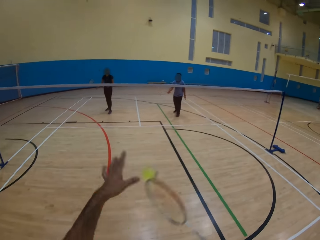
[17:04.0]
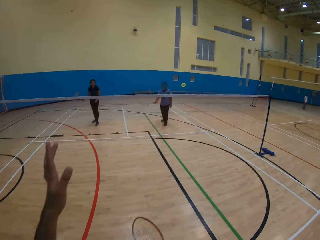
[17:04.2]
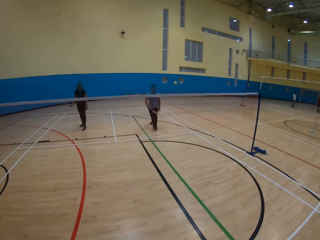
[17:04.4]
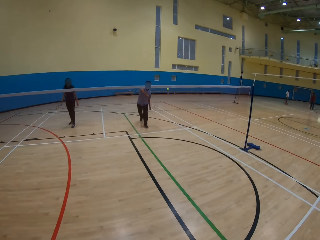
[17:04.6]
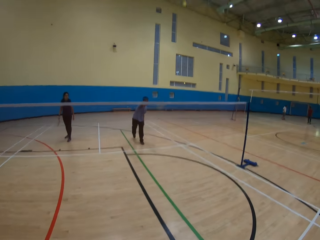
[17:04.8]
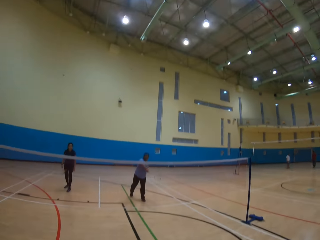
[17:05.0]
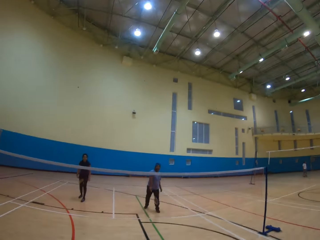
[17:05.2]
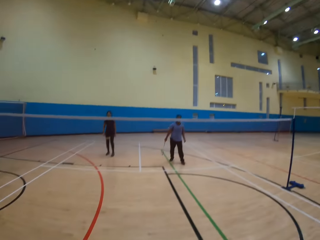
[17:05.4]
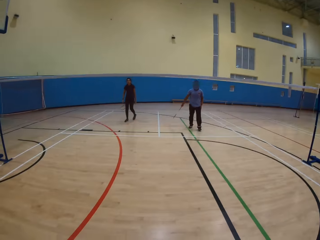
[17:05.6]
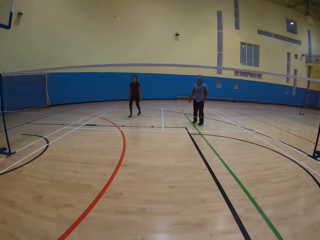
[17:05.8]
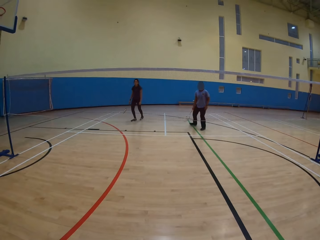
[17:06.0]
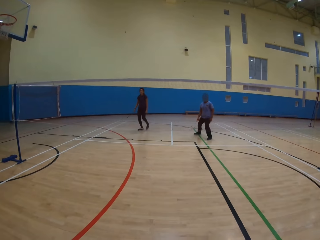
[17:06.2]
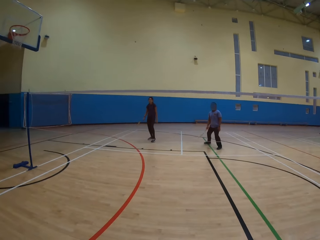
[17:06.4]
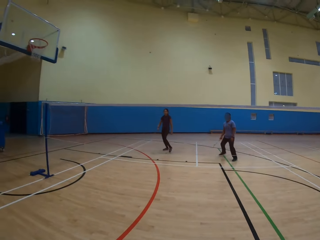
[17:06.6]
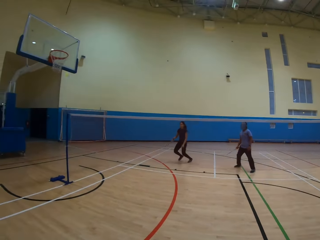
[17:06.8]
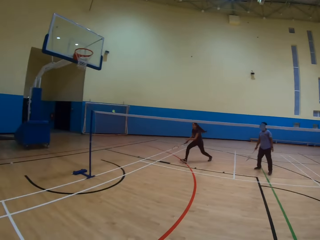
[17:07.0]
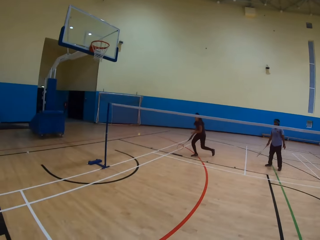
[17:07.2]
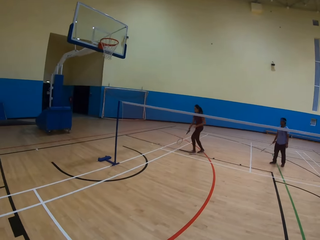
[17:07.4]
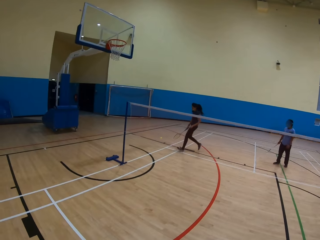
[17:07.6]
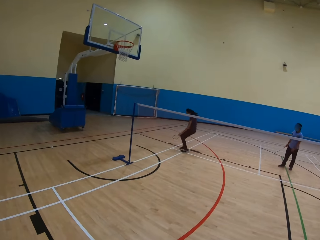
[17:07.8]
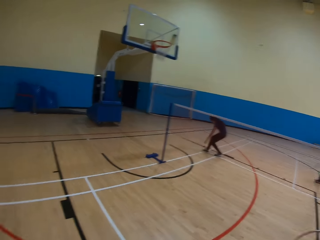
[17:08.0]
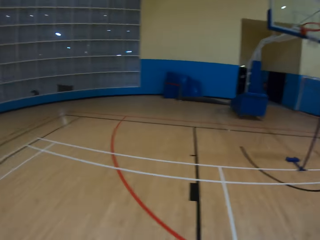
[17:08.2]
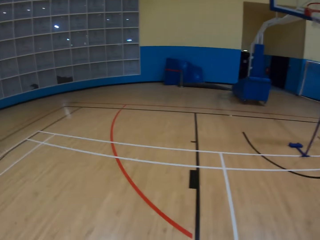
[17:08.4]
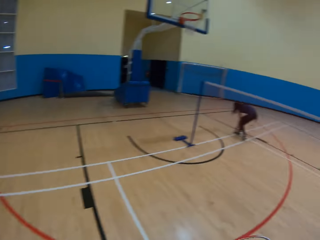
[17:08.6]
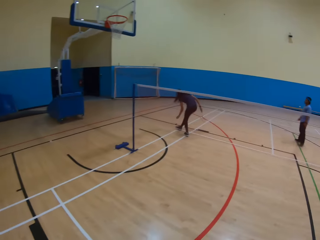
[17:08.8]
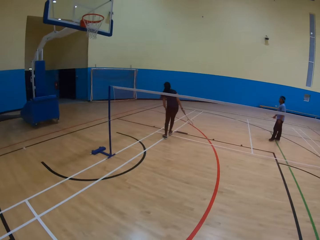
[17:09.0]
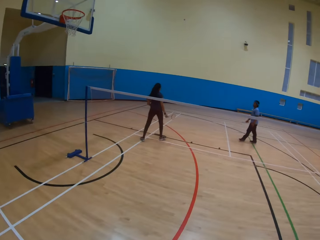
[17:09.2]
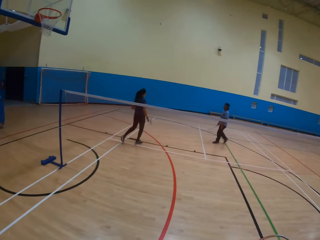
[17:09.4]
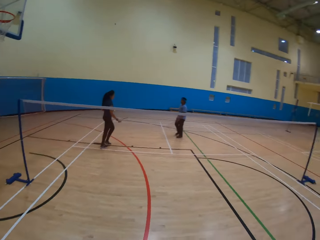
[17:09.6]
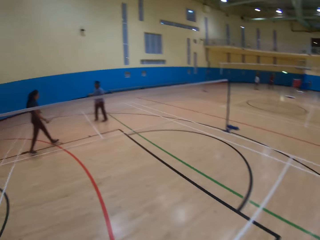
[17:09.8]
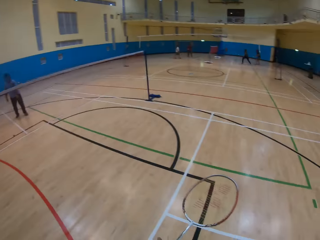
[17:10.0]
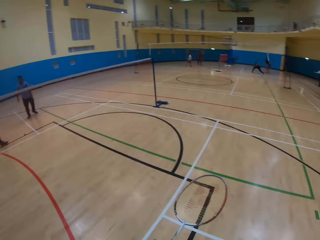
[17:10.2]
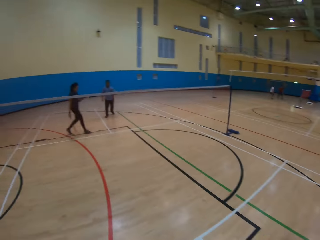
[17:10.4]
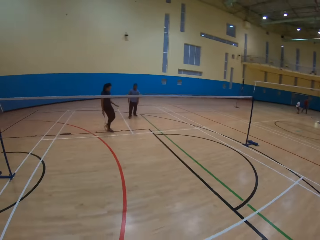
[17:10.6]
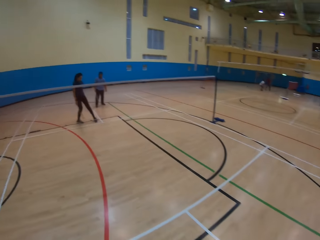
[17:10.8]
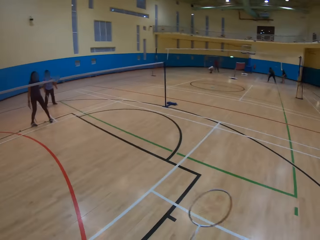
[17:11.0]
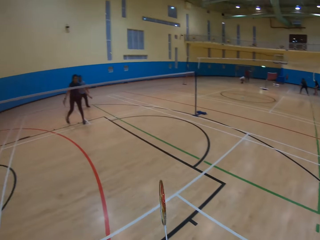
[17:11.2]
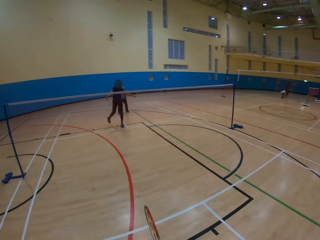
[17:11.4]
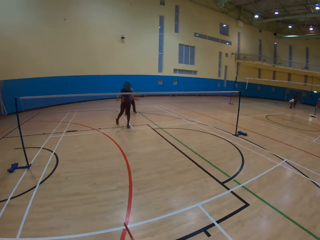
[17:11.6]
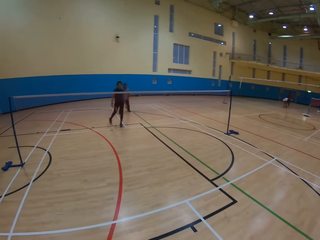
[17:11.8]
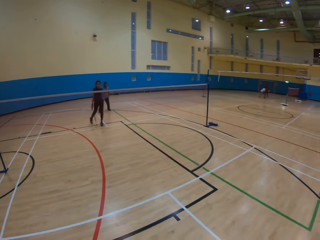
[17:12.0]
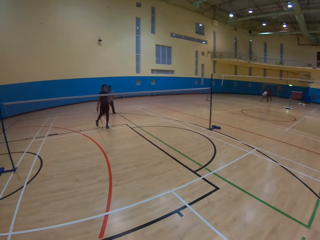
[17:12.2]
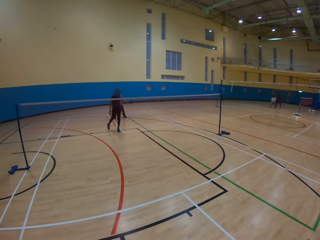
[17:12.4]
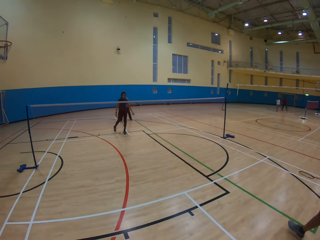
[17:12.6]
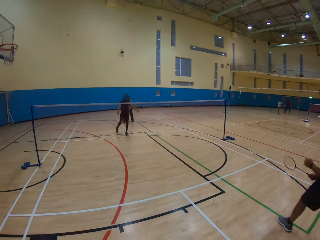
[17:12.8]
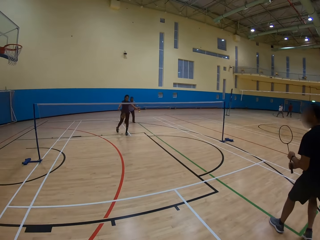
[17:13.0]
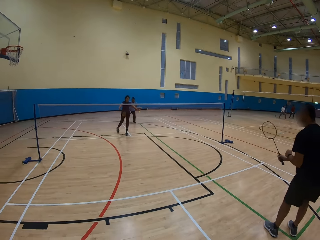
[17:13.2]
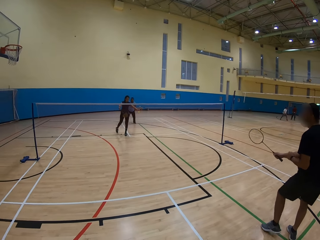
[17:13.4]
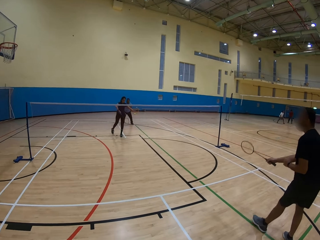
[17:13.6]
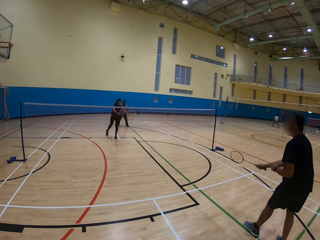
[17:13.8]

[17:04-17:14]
The camera wearer hits the shuttlecock and plays the game. A man hits the shuttlecock and plays the game. The camera wearer hits the shuttlecock and plays the game. A woman picks up the shuttlecock on the ground and moves around. The camera wearer looks around the playing ground. They do something.

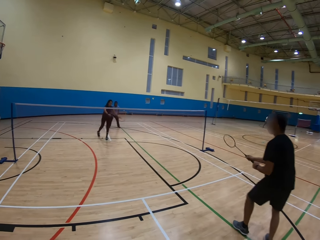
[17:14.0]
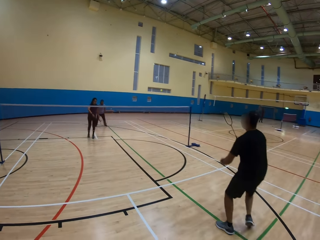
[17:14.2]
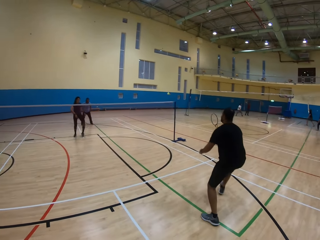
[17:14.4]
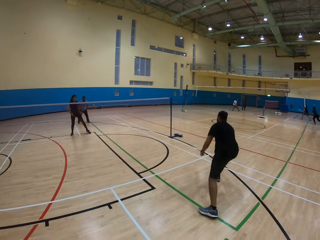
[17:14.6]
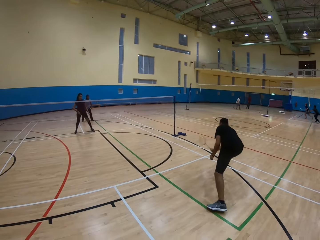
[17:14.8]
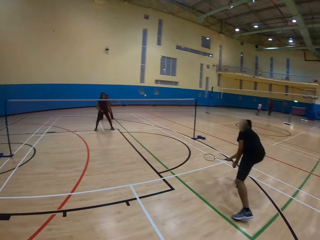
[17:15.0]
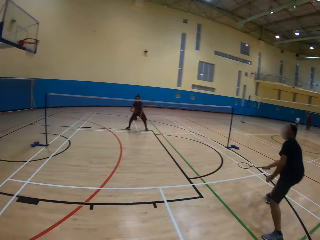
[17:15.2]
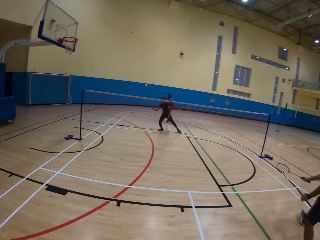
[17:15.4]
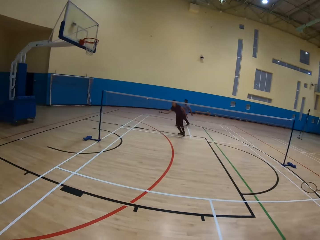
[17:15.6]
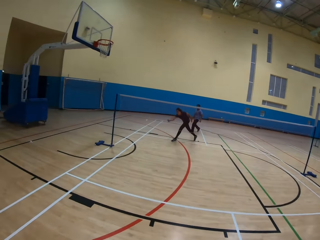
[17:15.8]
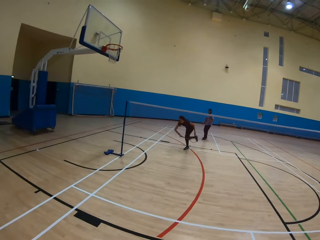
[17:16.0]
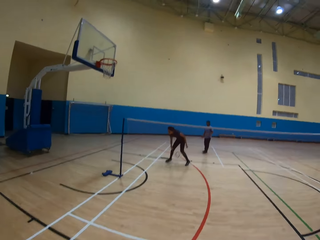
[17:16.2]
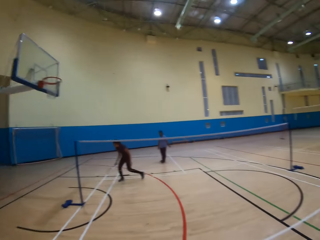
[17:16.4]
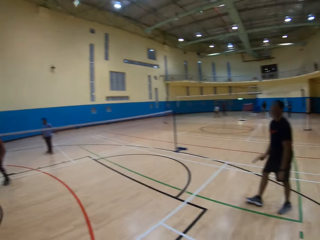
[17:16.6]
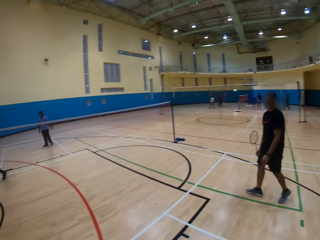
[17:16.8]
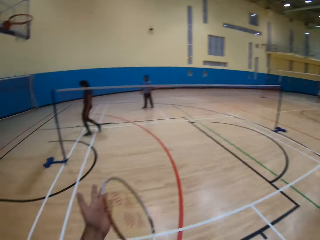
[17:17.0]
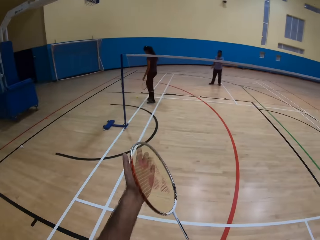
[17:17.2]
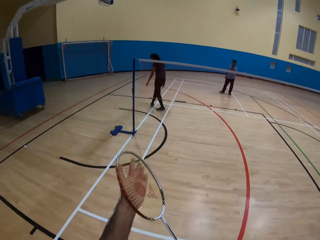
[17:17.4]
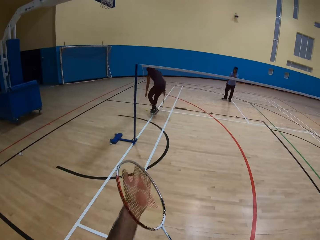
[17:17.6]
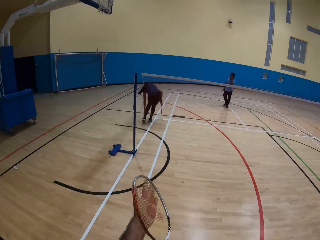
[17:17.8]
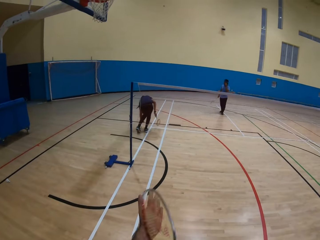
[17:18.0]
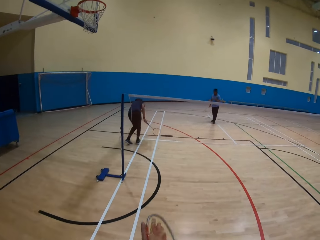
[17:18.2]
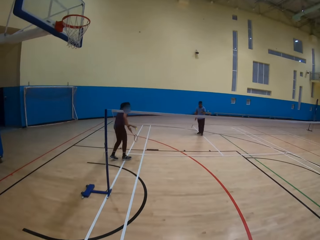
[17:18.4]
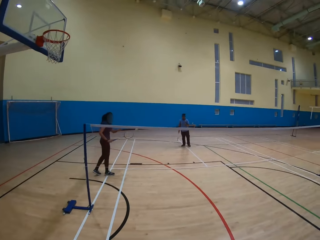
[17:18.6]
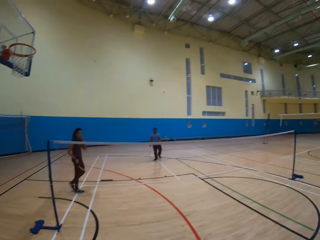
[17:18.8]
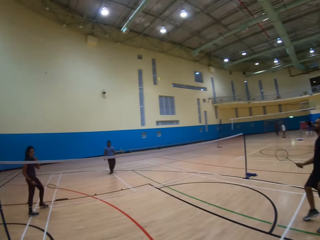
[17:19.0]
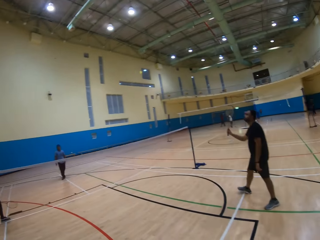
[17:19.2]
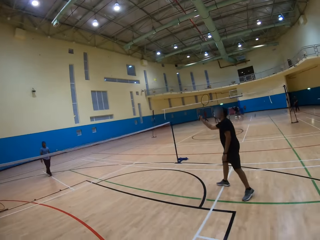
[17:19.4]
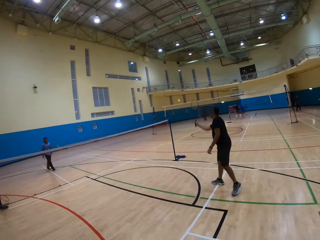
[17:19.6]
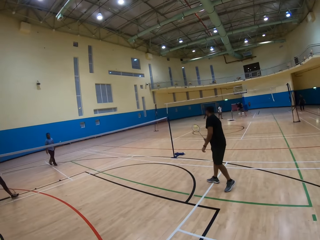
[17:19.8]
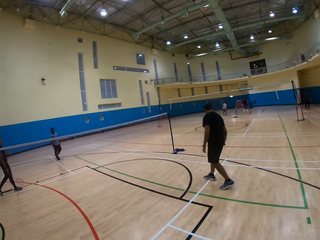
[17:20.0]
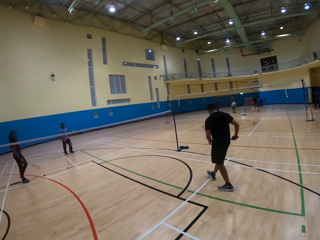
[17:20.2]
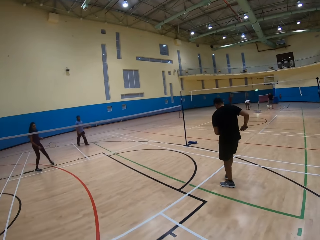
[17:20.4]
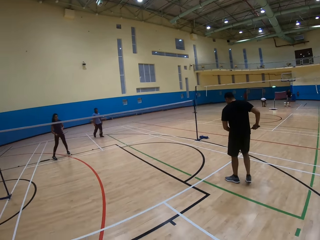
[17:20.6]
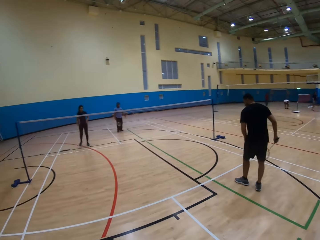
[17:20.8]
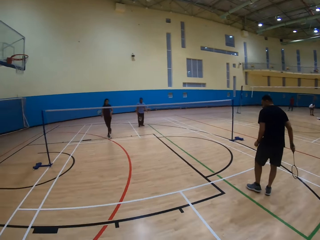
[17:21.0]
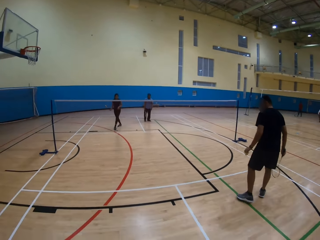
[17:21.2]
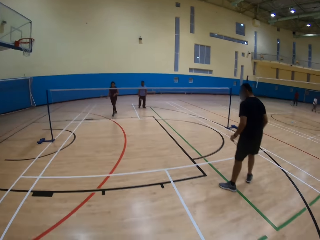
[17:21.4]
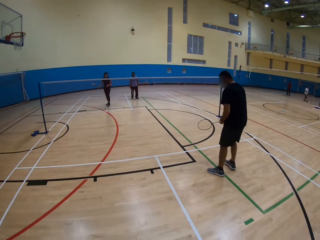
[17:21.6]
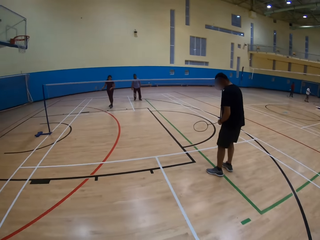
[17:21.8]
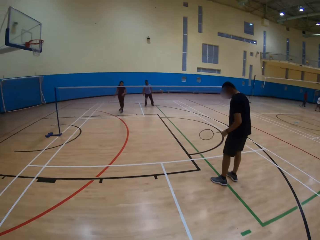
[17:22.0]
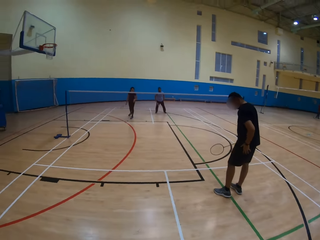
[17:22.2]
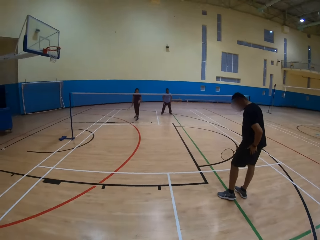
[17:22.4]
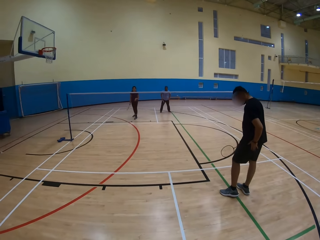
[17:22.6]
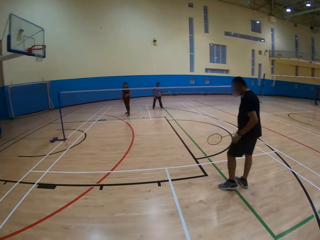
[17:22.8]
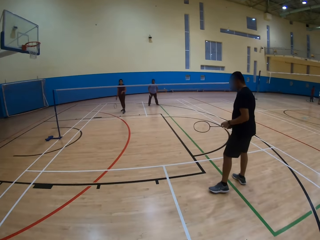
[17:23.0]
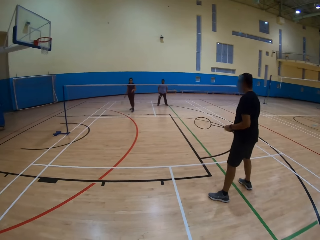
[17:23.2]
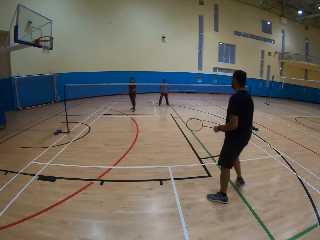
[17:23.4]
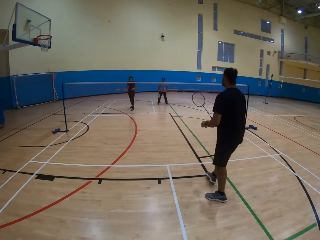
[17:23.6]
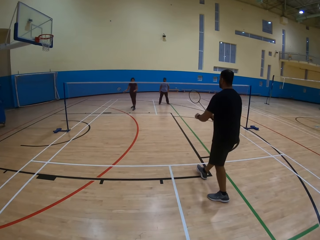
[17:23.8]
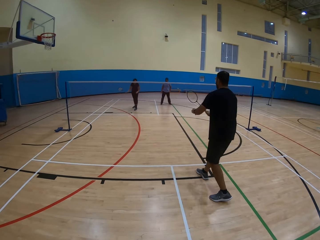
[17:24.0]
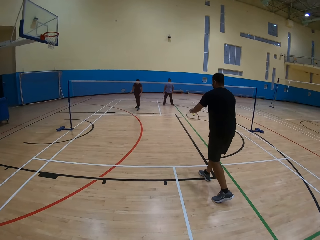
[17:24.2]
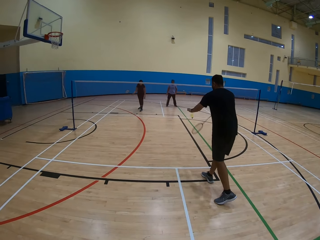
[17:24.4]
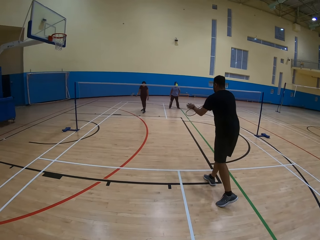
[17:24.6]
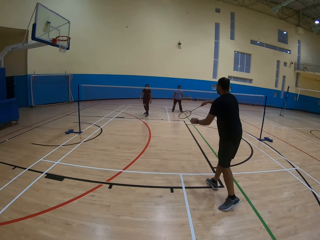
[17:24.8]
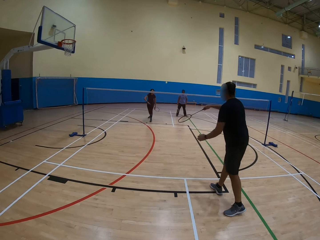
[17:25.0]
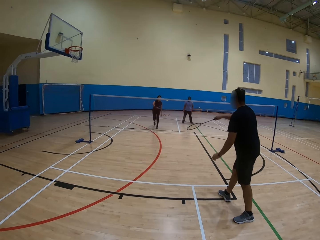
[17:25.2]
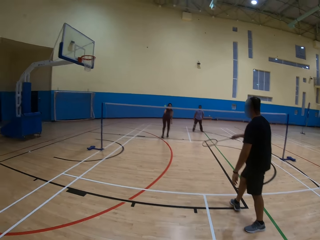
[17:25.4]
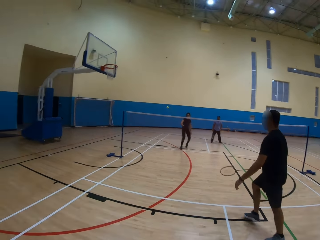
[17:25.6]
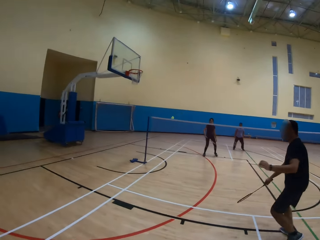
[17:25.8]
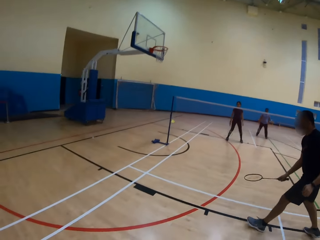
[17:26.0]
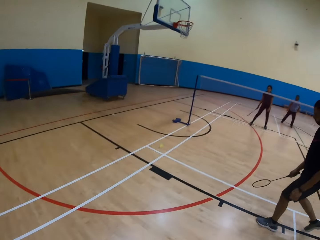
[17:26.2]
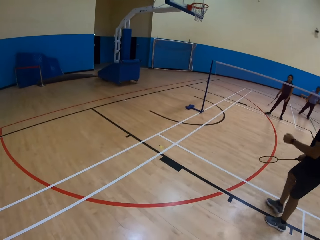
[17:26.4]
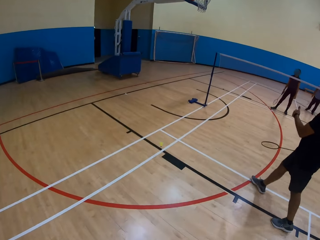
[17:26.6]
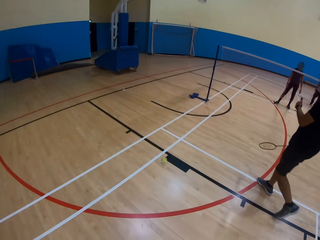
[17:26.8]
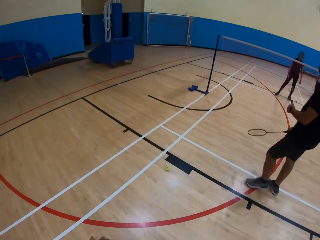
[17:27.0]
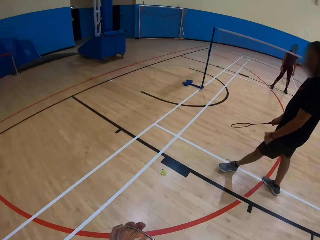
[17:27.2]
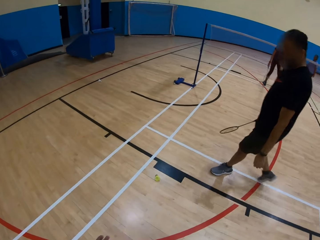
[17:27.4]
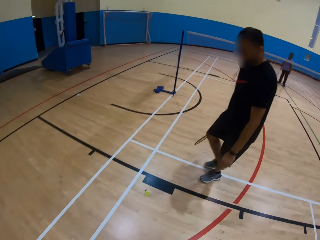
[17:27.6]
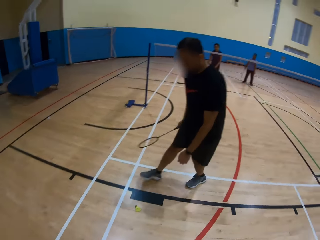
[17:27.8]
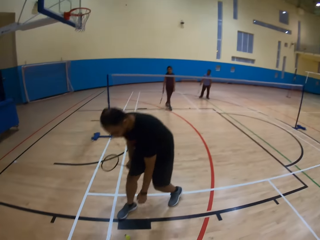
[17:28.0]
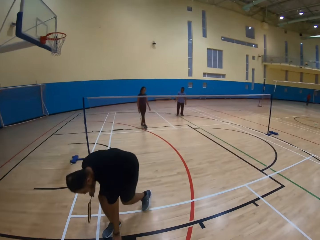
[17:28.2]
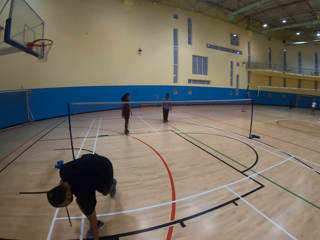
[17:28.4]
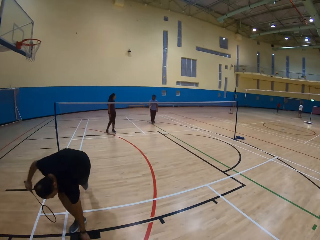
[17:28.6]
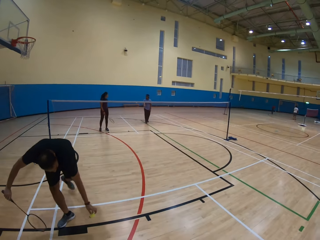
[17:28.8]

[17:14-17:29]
A woman hits the shuttlecock. A man does something and plays the game. Another man hits the shuttlecock. The woman plays the game. The camera wearer stretches the left hand. The woman picks up the shuttlecock on the ground and hits the shuttlecock. The first man plays the game. The other man picks up the shuttlecock. The woman moves around. The first man hits the shuttlecock and plays the game. The woman hits the shuttlecock and plays the game. The first man plays the game and picks up the shuttlecock on the ground.
